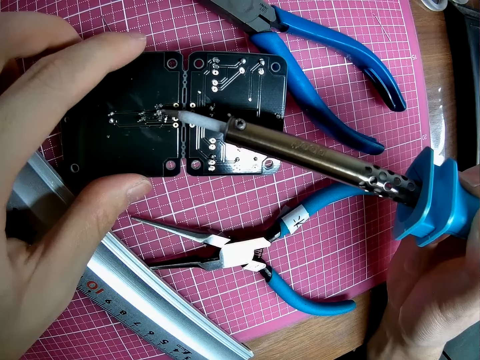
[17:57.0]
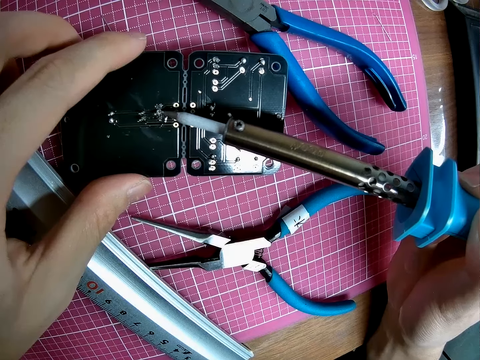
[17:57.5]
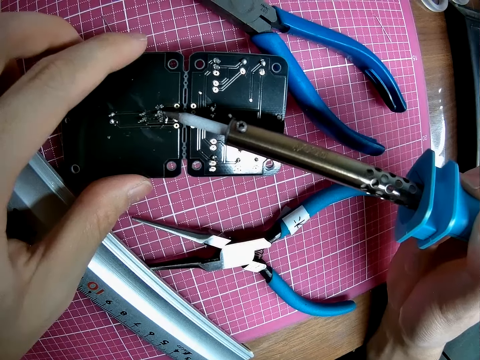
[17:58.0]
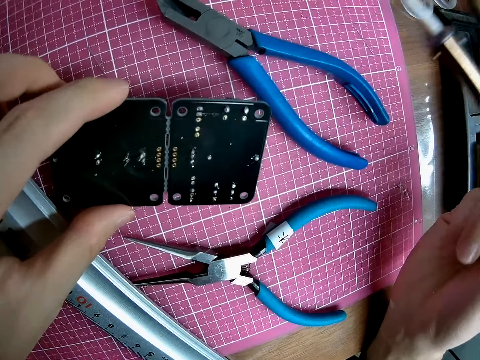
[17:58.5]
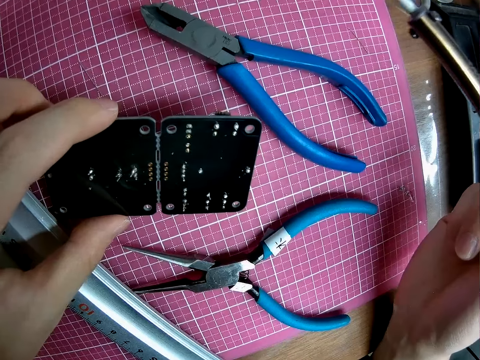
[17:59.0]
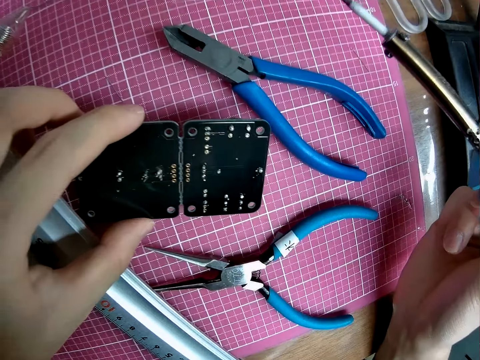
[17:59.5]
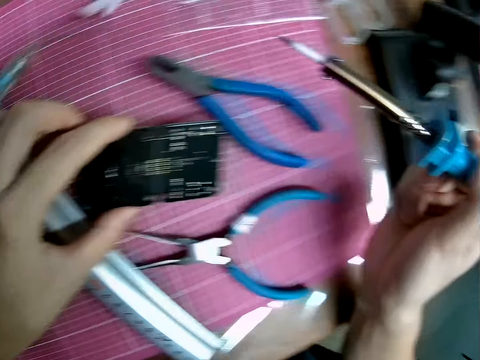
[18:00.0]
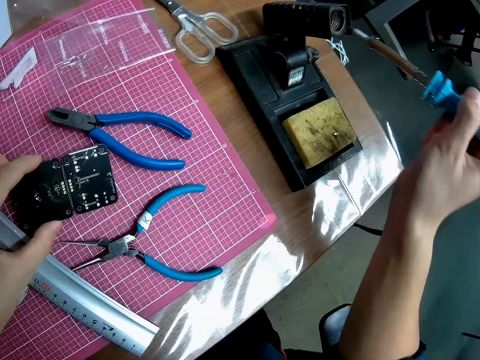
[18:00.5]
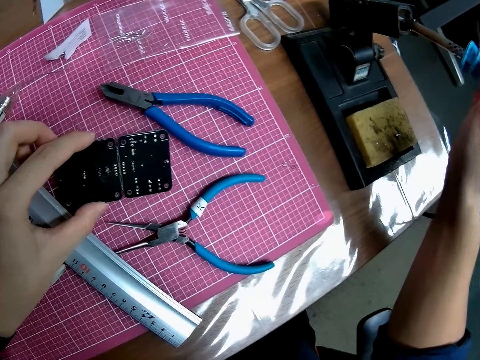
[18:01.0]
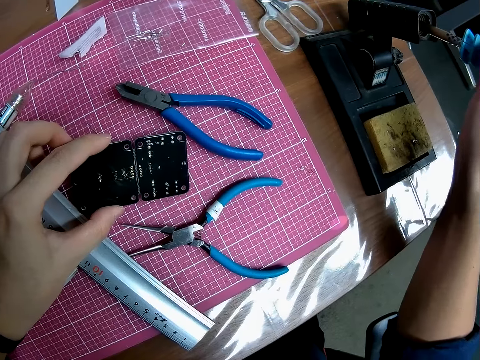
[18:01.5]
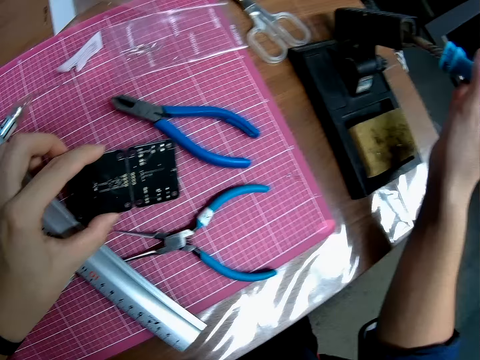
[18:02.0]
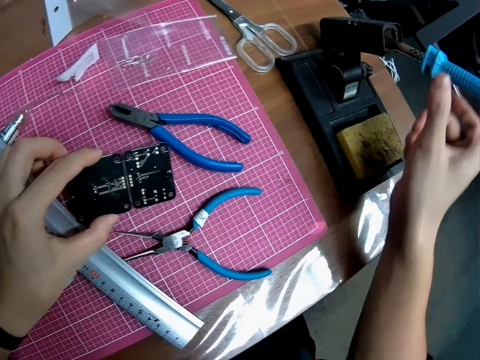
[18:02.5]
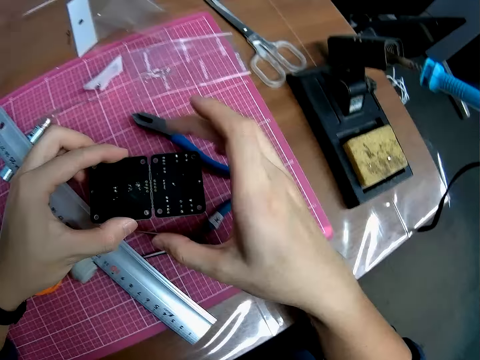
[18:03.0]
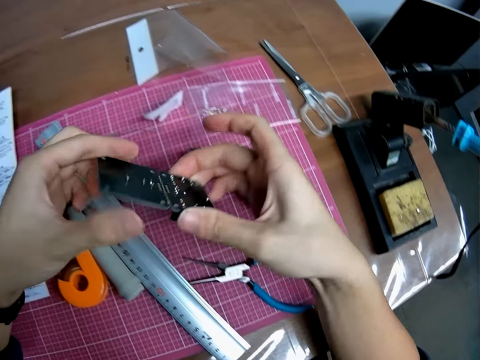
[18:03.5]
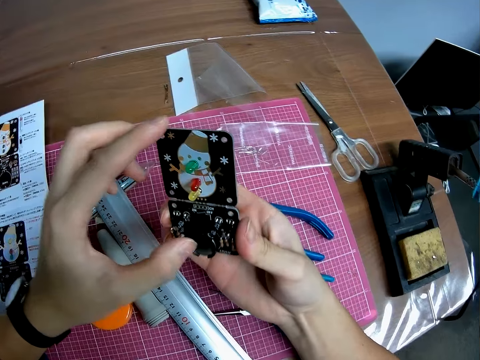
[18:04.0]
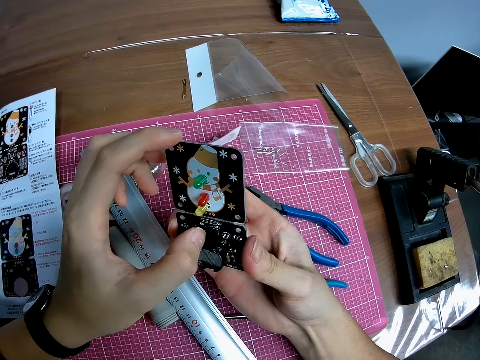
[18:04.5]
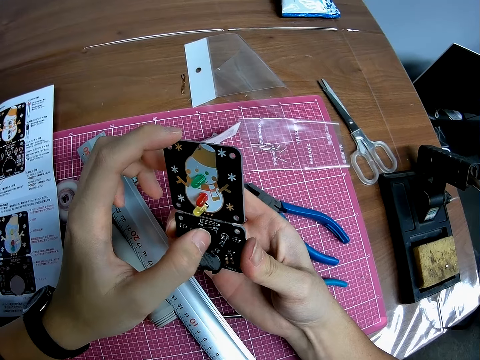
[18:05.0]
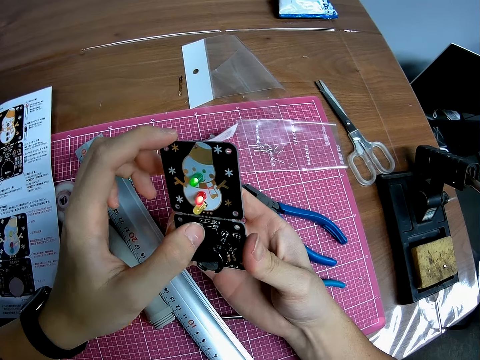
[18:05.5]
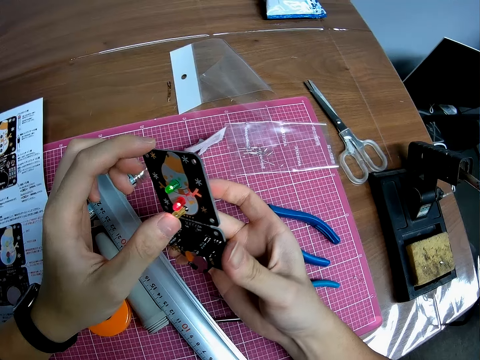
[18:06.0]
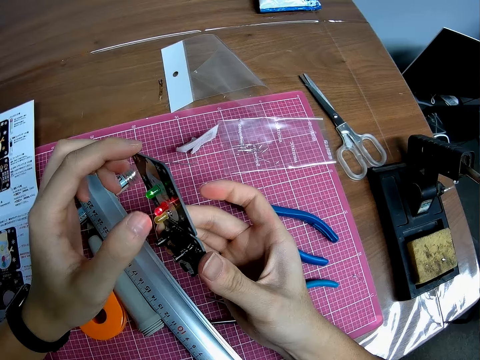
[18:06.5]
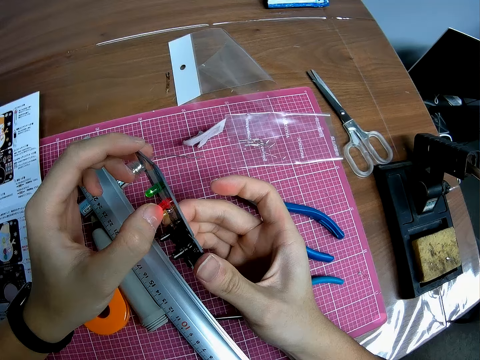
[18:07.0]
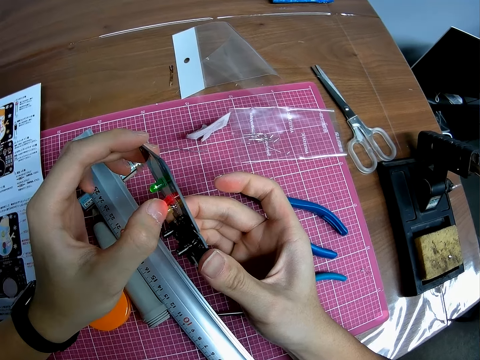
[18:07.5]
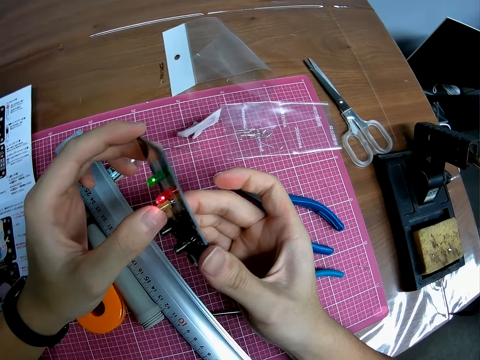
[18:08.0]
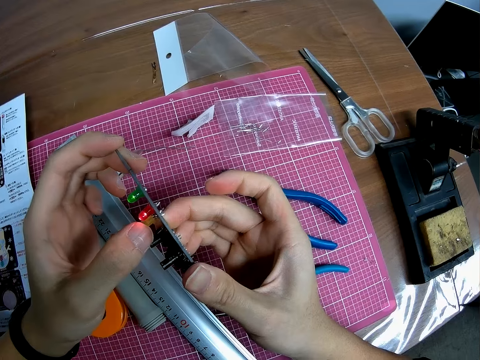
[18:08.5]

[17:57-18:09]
The camera wearer looks at the motherboard. They drop the soldering iron in the soldering iron holder. They look at the motherboard. They power on the switch of the circuit board.

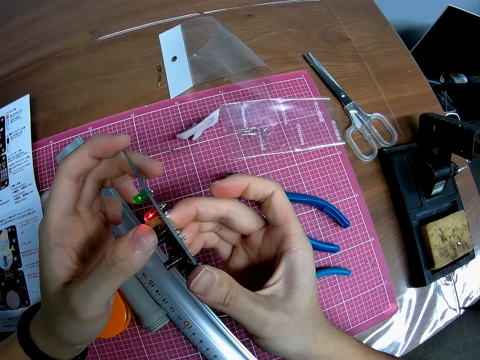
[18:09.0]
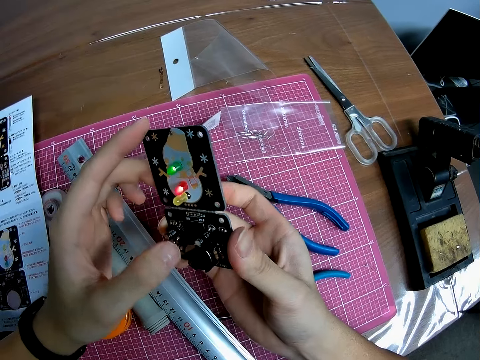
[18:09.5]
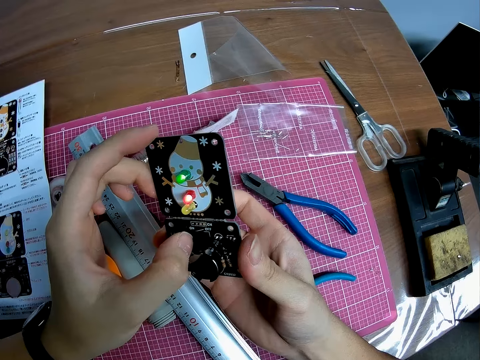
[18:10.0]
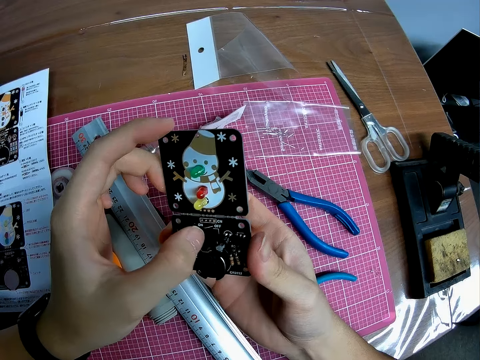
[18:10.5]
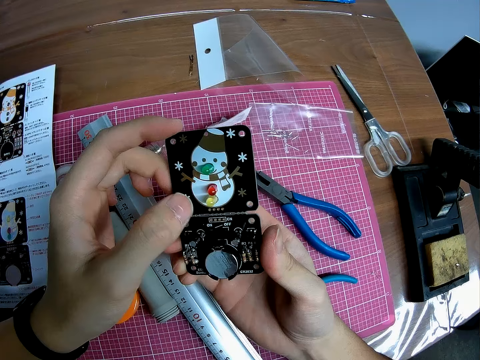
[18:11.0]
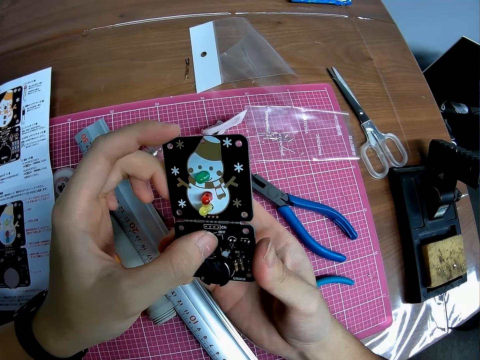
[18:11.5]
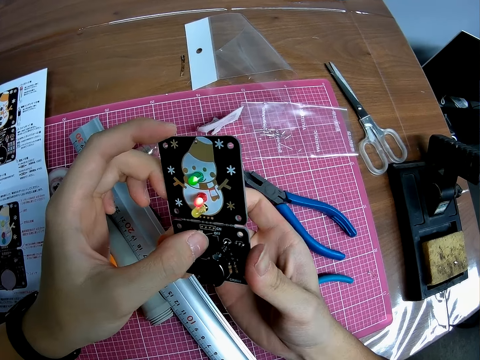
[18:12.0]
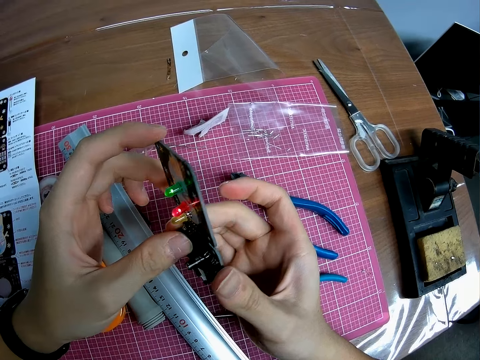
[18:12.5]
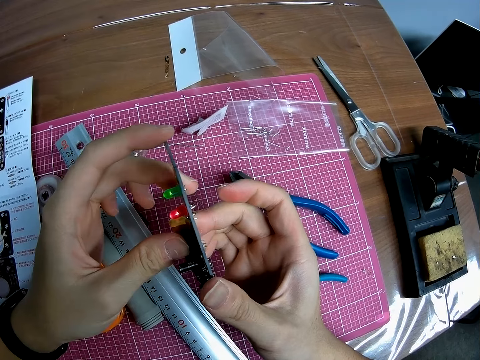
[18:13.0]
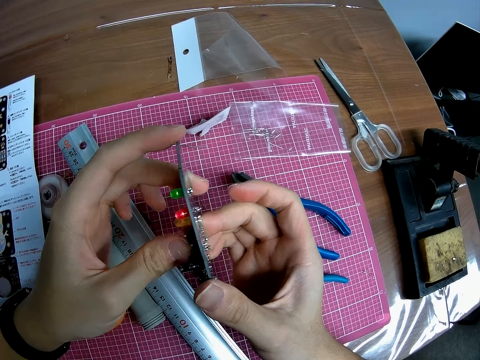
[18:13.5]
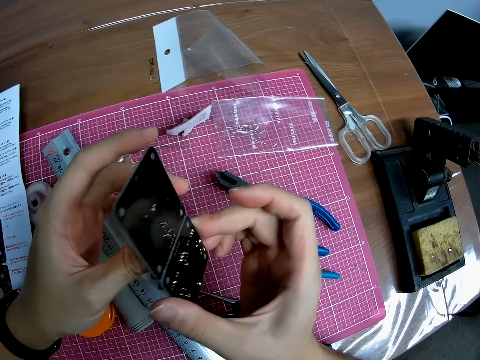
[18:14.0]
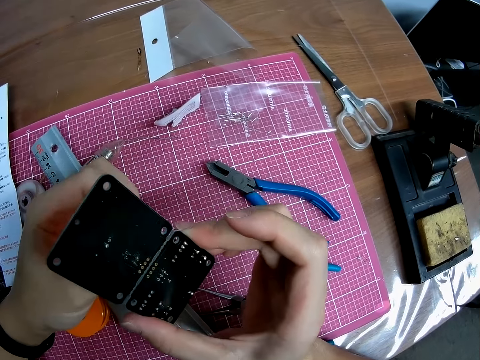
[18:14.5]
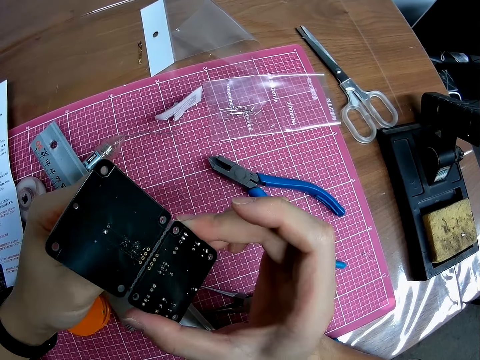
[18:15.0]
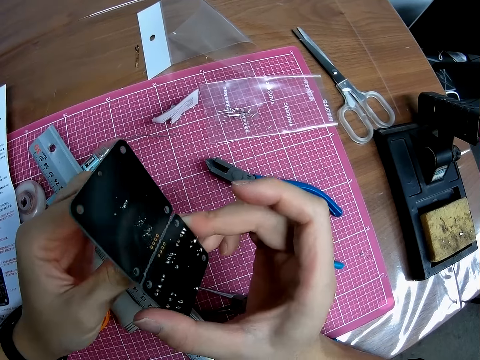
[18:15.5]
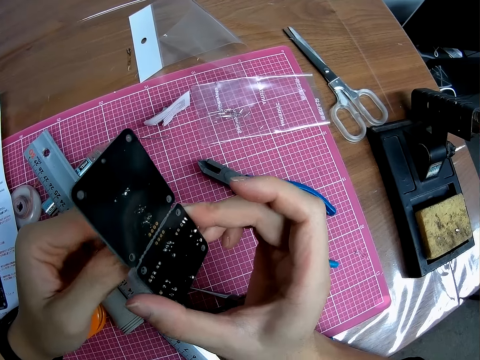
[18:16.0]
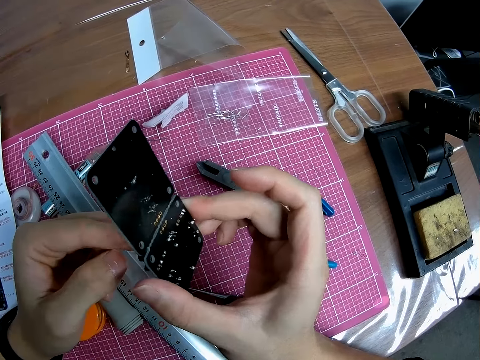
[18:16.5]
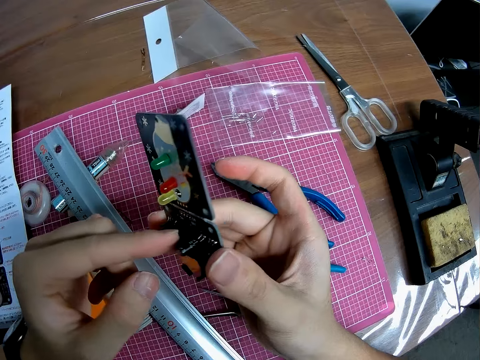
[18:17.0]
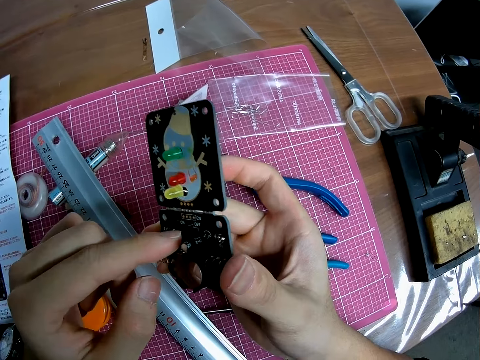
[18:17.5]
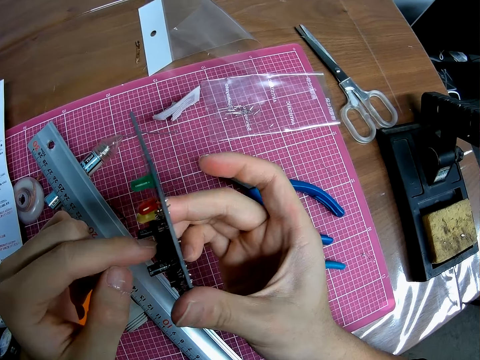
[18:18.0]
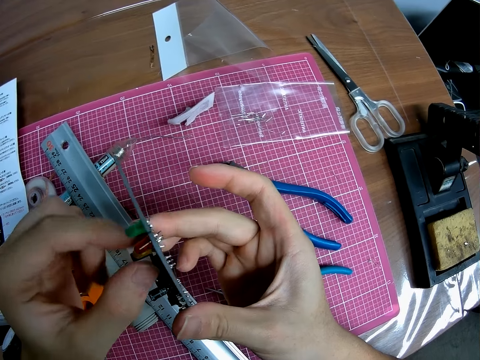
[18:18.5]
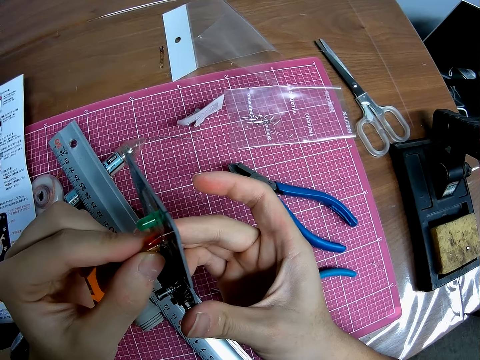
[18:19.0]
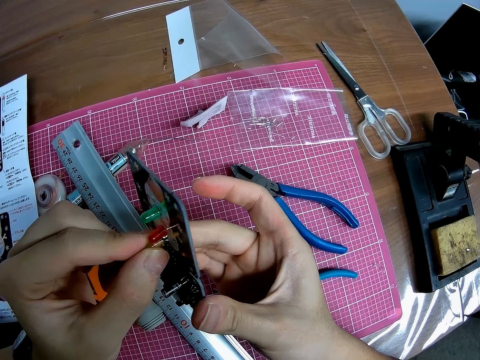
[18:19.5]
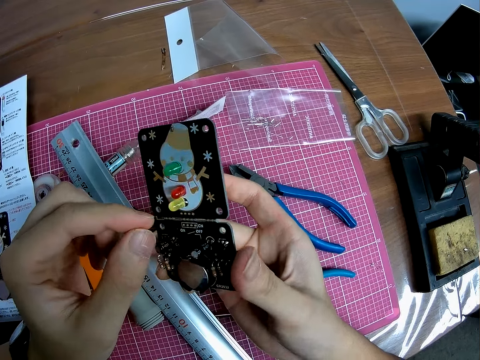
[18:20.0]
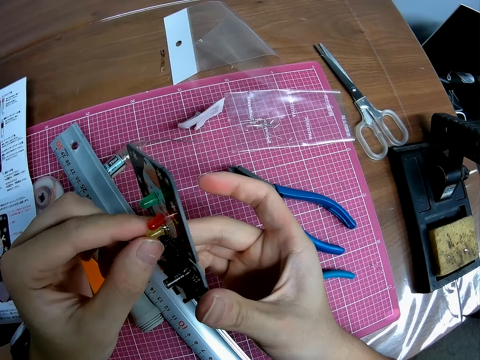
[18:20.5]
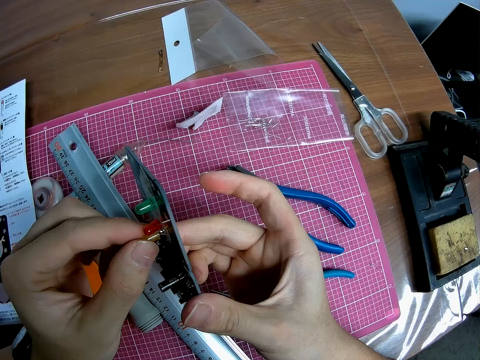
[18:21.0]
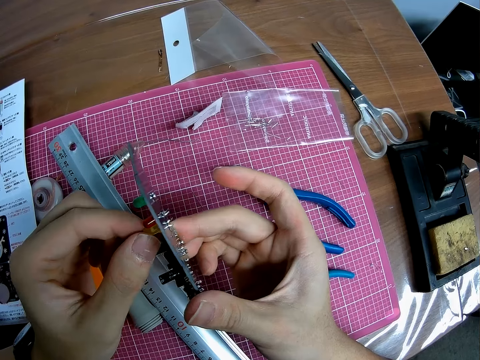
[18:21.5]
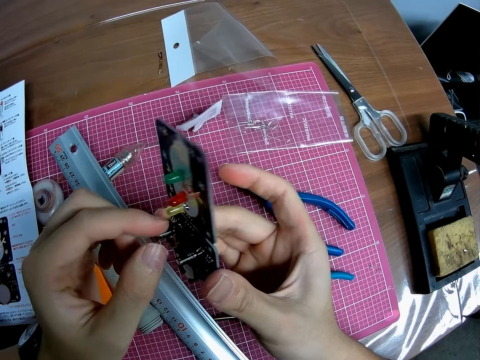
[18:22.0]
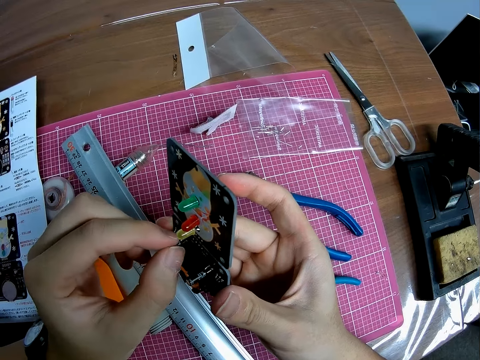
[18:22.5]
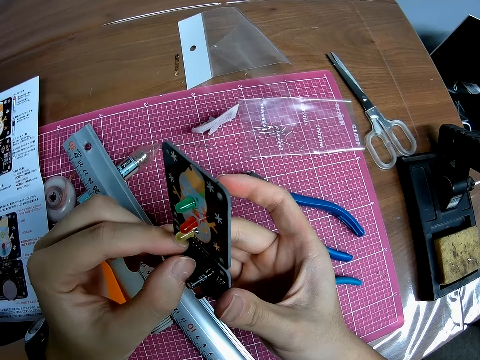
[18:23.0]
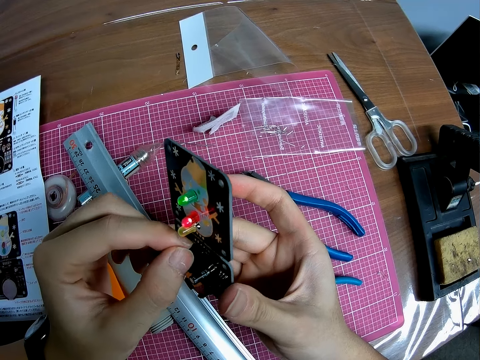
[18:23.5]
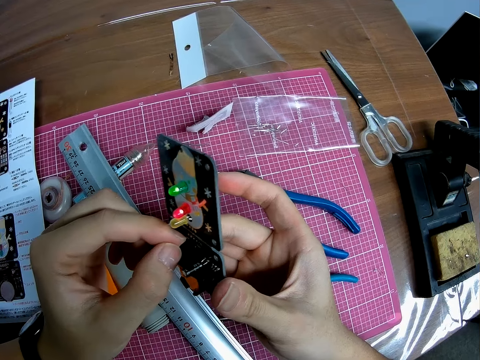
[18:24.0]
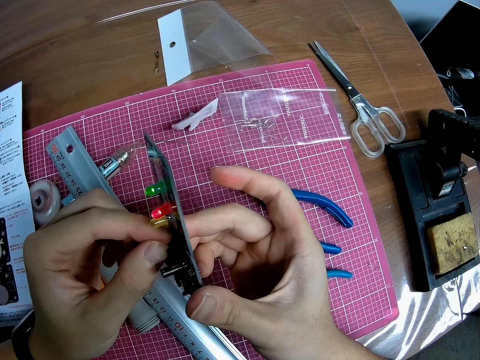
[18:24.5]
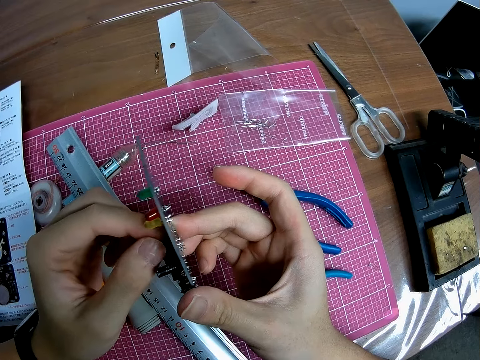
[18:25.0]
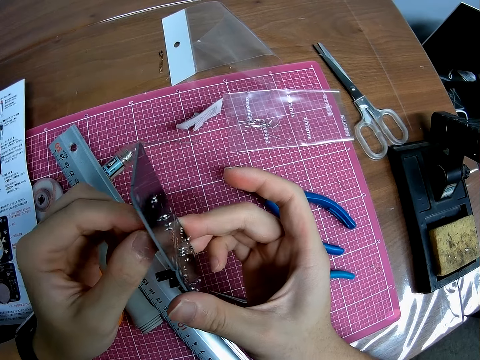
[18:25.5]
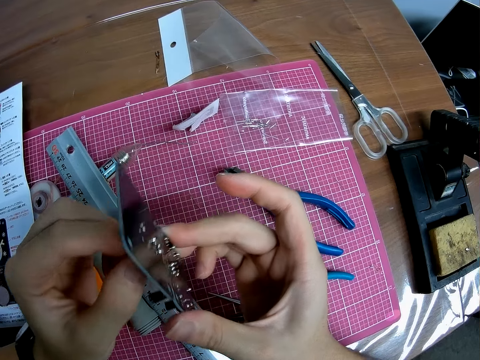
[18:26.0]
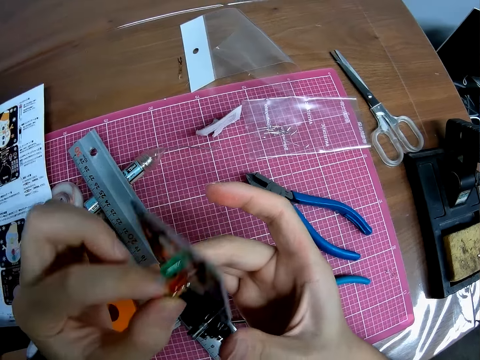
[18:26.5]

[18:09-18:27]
The camera wearer powers off the switch of the circuit board or stereo board. They power on the switch of the circuit board. They power off the switch of the circuit board. They power on the switch of the circuit board. They power off the switch of the circuit board. They look at the stereo board.
